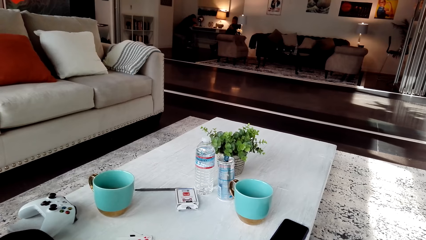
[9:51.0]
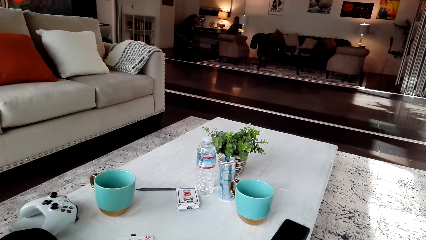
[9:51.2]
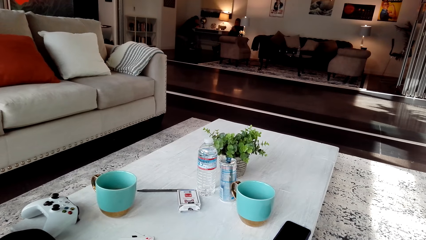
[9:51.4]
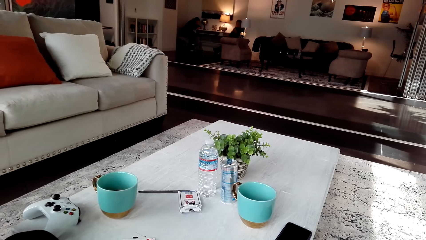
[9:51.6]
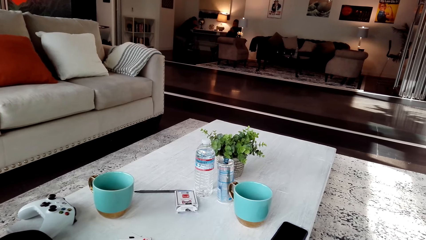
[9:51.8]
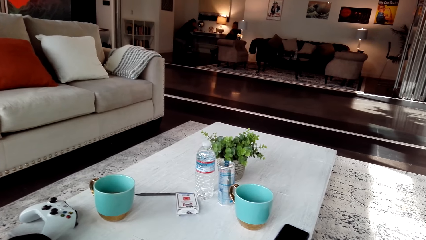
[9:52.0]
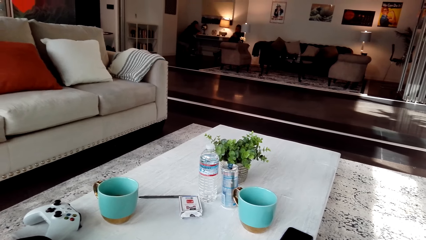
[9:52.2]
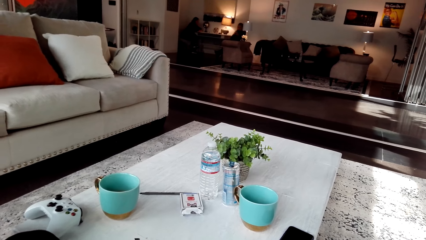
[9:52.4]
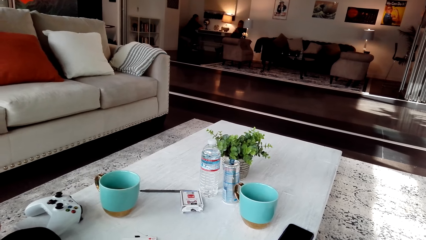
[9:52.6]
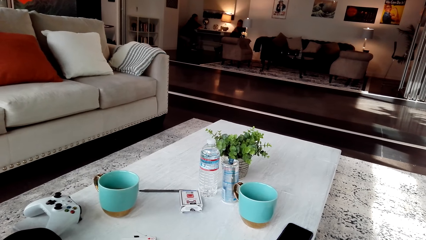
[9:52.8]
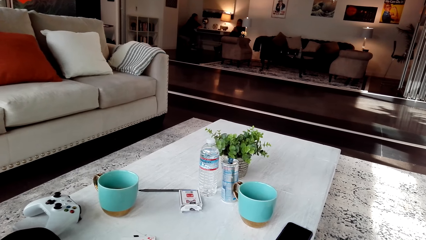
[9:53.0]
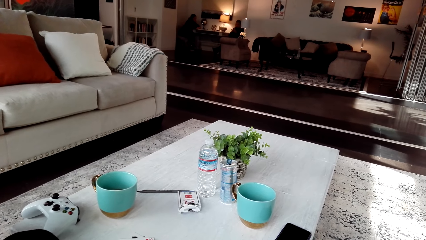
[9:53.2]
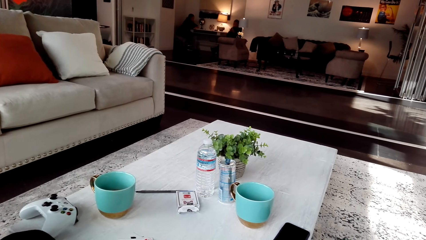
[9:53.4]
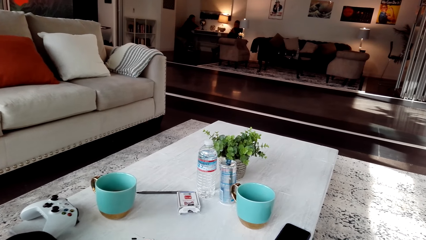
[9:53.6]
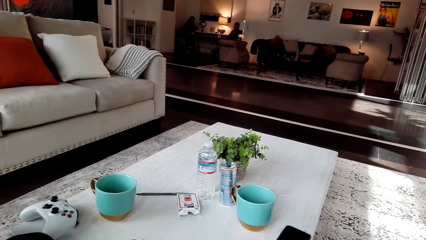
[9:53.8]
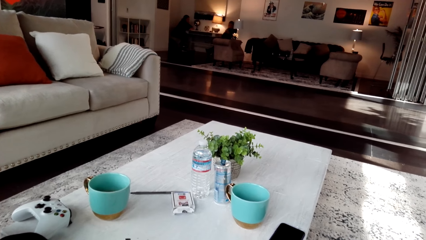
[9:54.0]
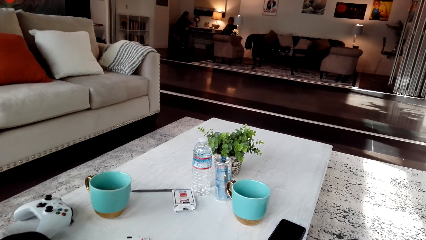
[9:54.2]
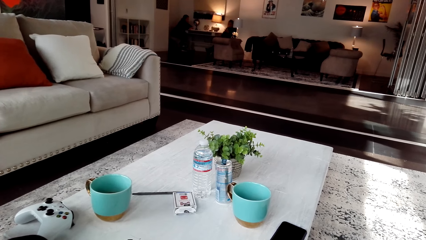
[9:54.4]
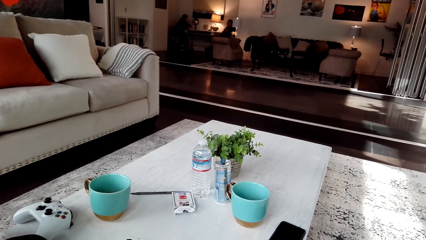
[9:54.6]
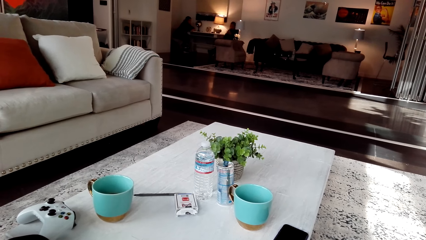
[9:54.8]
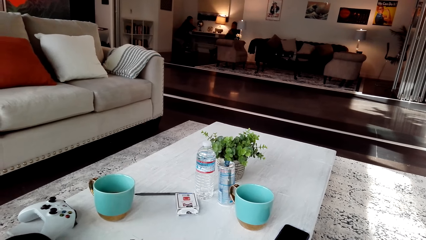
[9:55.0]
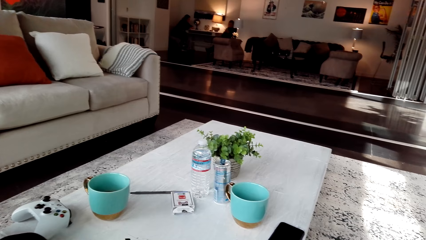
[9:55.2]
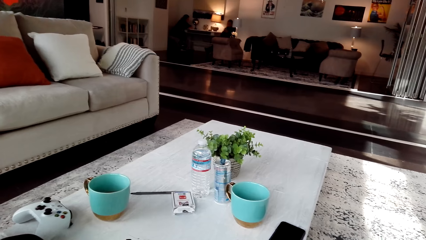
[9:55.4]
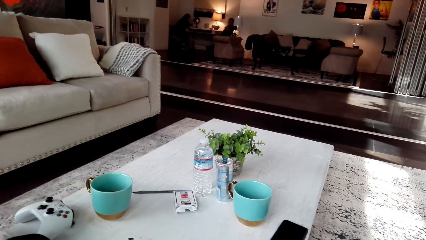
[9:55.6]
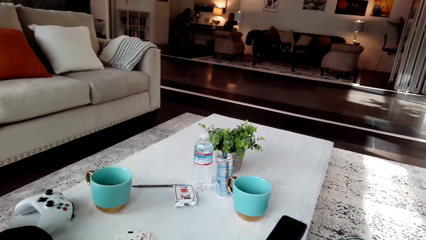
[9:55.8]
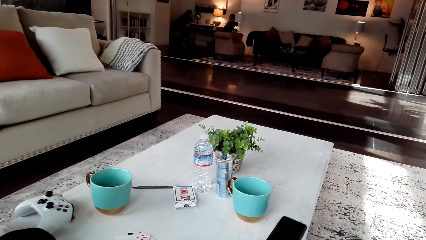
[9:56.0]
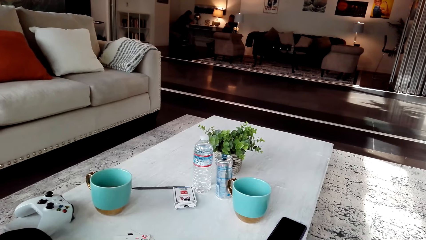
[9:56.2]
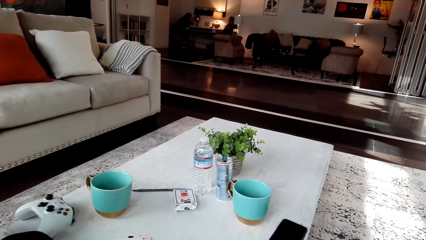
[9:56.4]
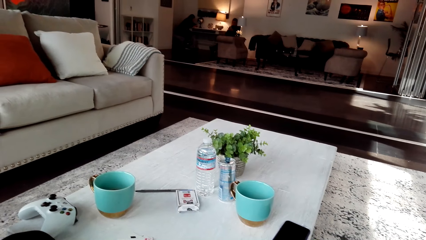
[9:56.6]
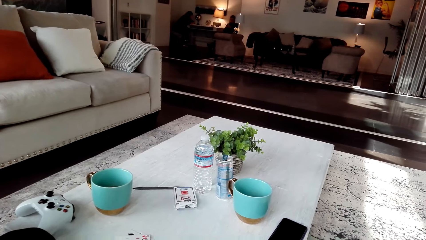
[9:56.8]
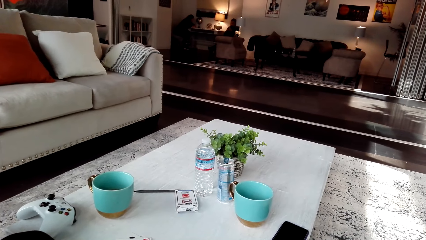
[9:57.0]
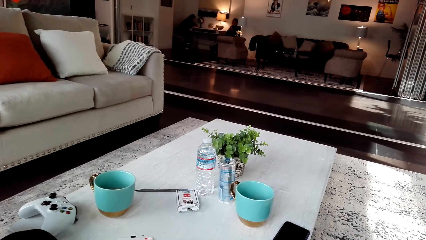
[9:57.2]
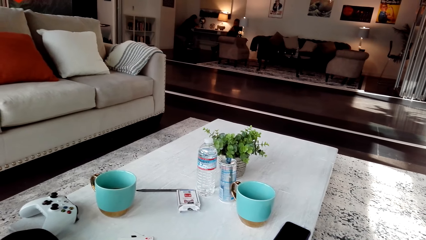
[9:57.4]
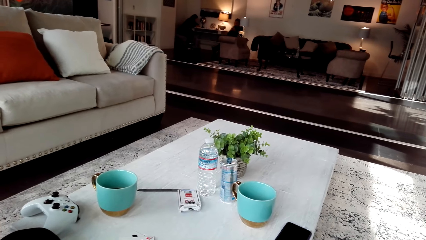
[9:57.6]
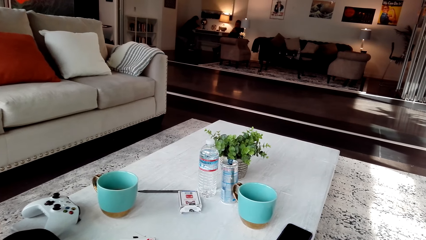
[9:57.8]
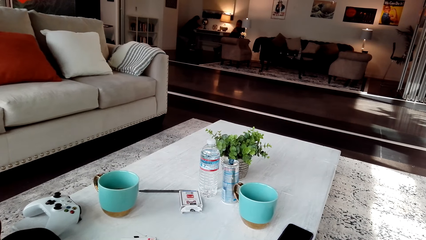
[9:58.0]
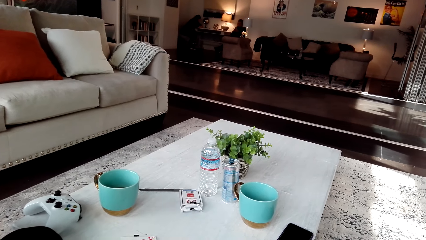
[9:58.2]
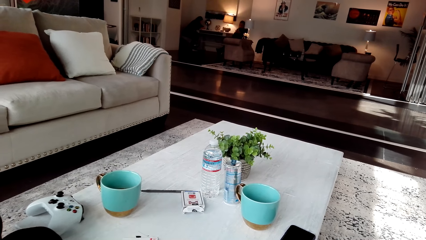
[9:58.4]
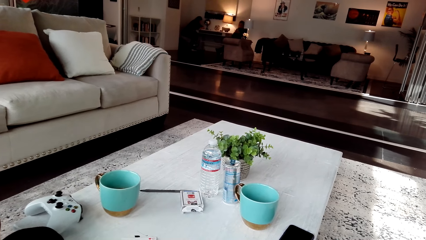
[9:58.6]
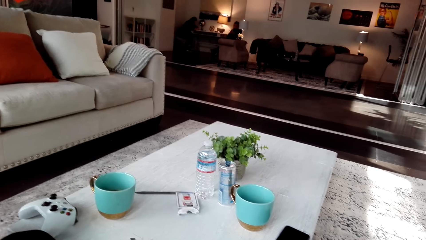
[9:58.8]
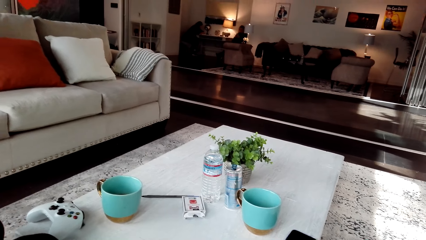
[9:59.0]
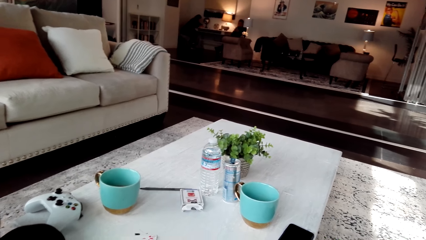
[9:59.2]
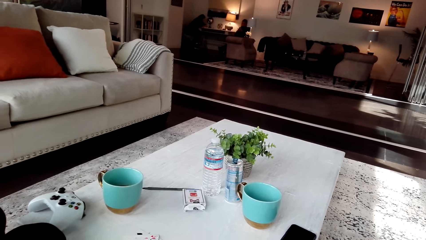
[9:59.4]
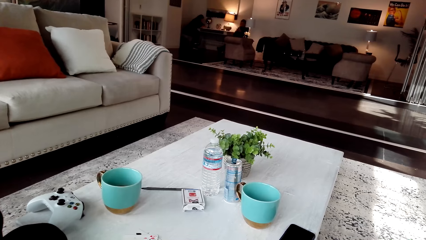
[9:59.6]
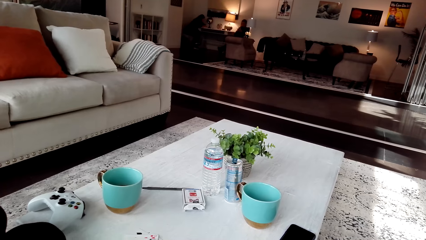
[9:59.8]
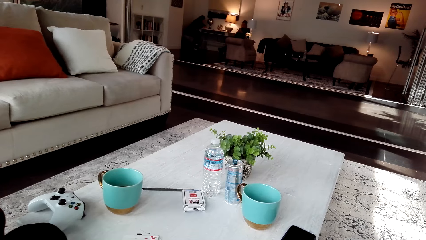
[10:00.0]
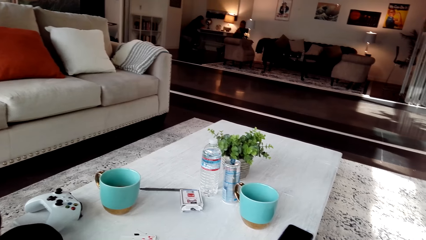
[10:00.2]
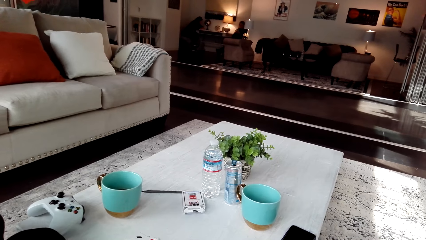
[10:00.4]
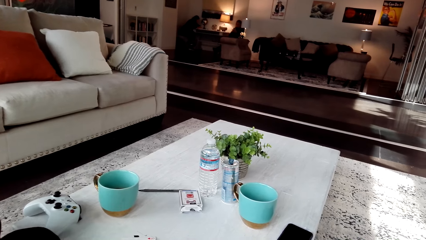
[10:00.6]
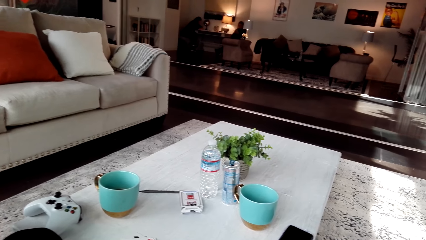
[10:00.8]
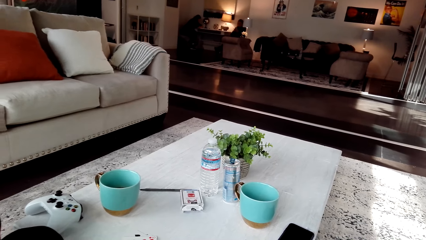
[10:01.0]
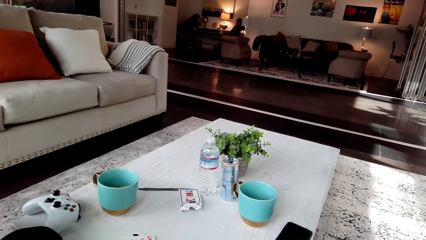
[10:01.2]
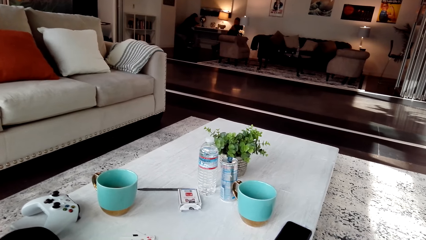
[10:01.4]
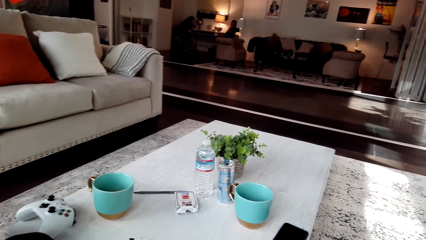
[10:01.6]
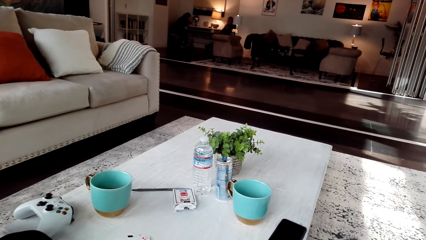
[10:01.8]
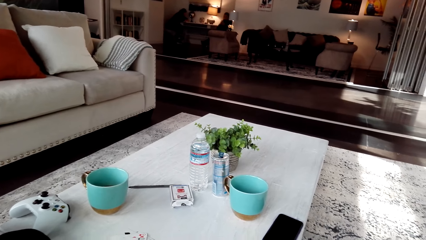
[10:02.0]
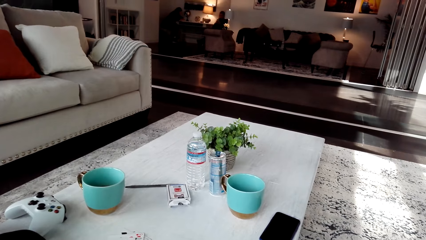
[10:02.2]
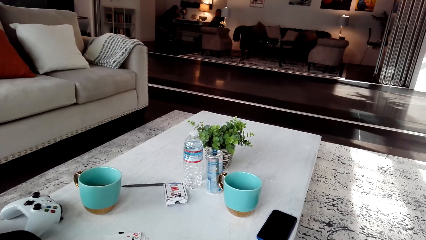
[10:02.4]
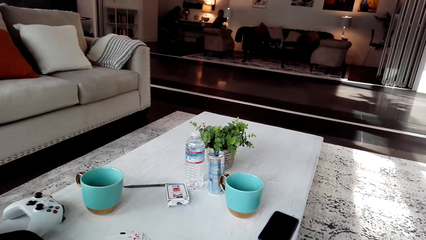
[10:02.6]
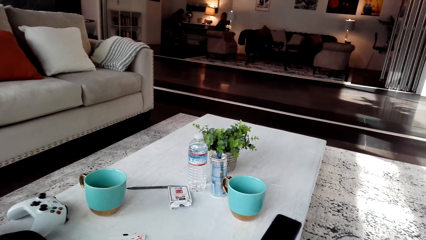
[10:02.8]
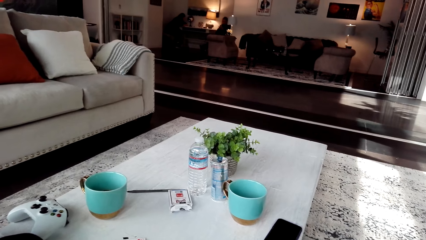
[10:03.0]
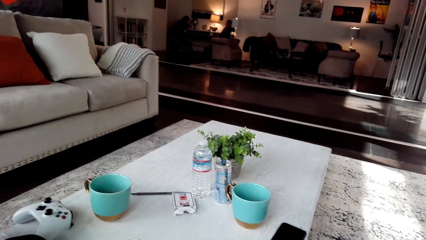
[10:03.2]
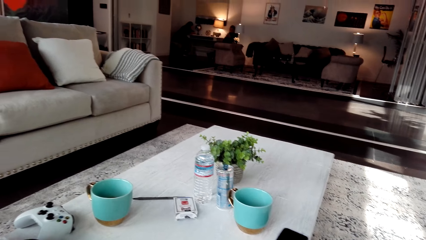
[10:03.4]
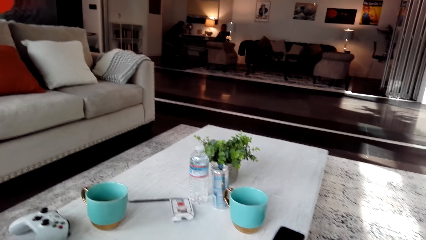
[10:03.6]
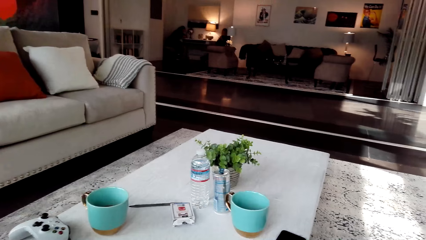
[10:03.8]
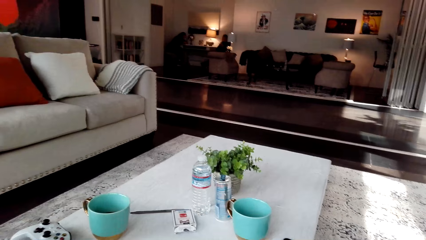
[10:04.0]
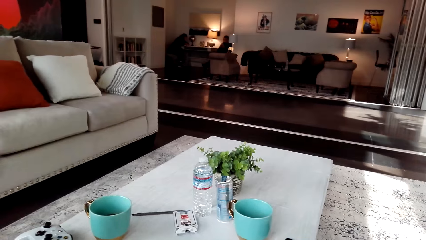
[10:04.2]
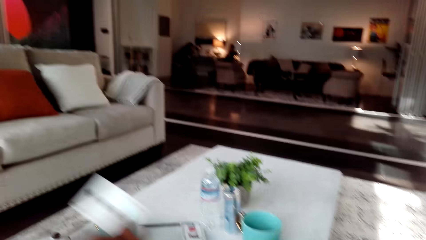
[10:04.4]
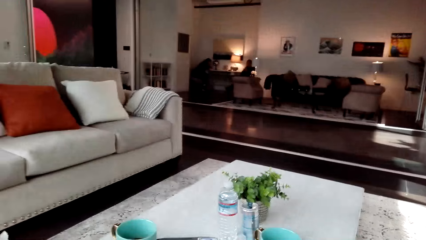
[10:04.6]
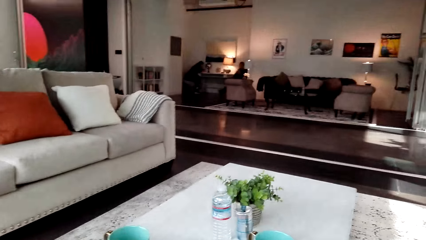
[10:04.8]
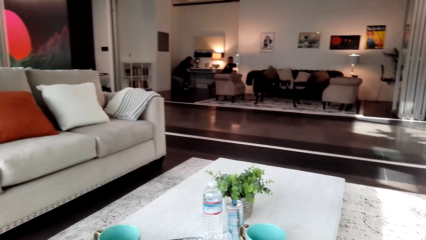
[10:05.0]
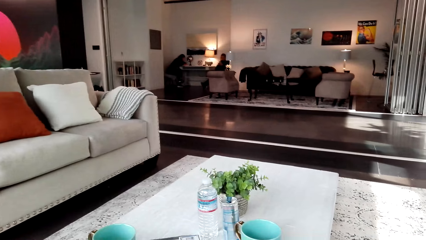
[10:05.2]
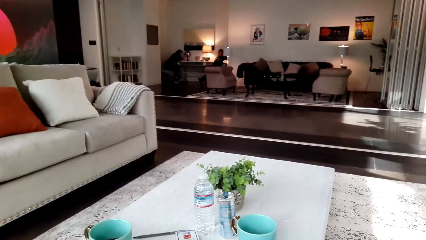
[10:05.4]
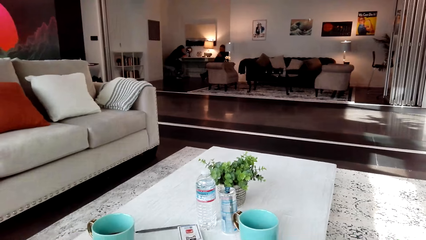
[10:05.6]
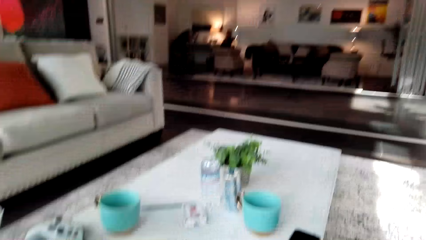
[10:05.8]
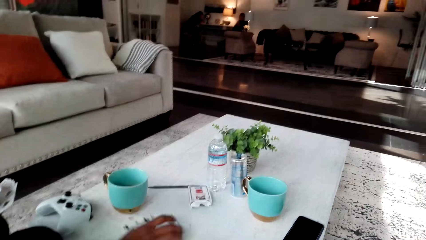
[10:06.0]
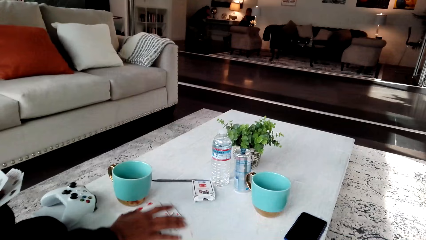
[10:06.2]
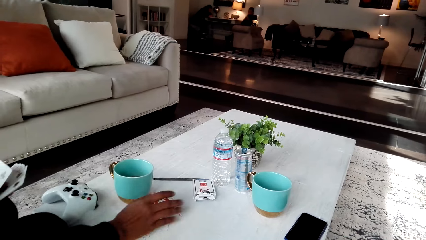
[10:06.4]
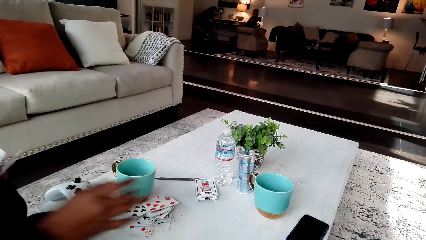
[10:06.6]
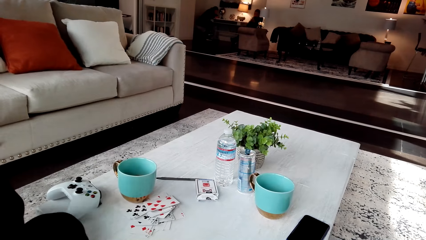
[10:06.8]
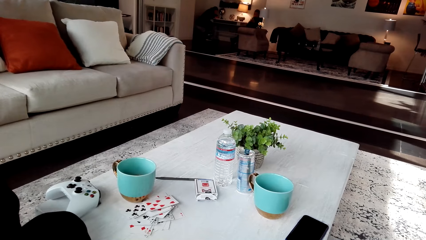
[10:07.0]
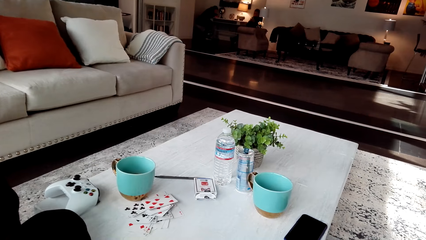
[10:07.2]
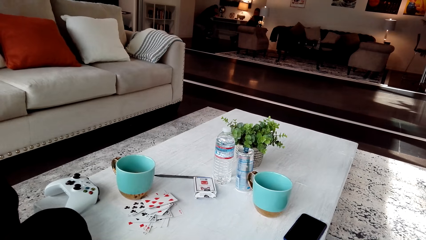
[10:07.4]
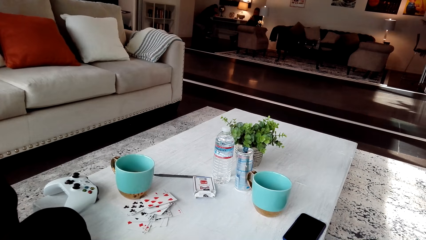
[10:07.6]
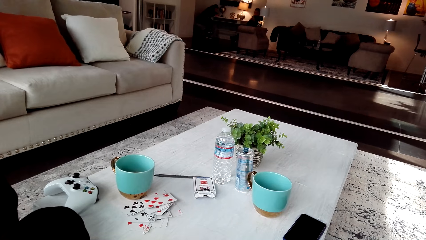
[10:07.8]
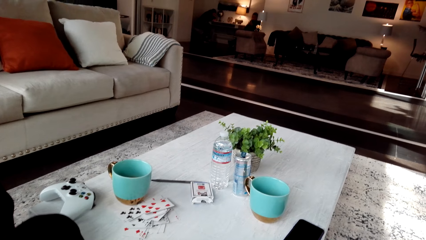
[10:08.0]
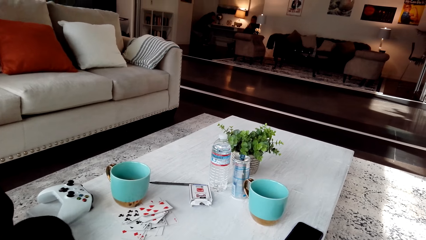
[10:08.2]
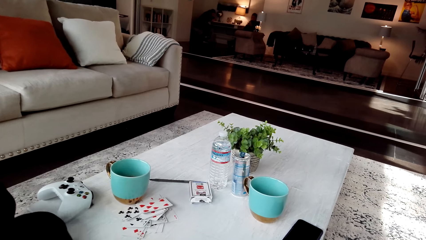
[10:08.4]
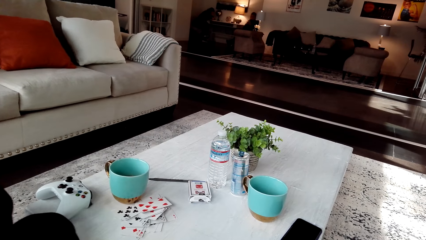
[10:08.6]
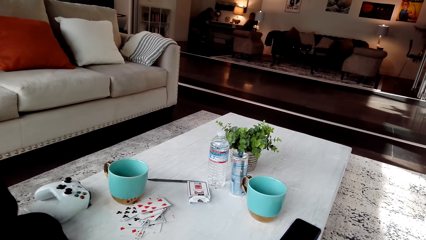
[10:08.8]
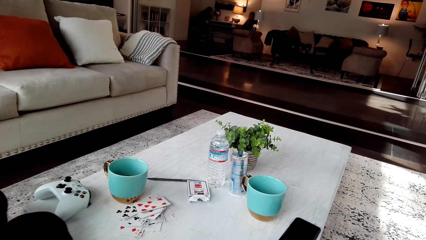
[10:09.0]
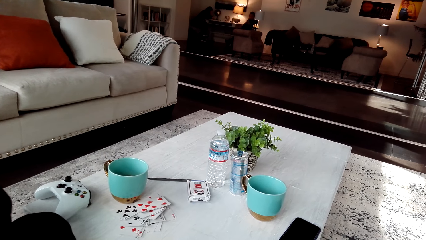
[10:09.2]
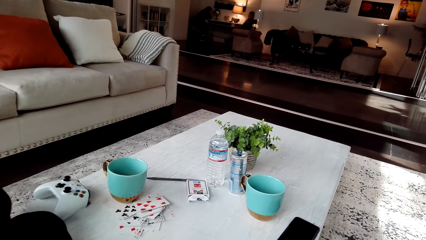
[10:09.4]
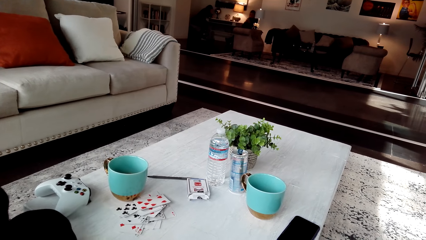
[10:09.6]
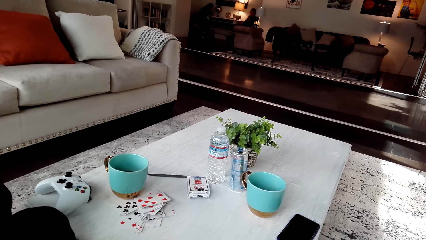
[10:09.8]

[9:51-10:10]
A man puts the card down. The man moves his body.
